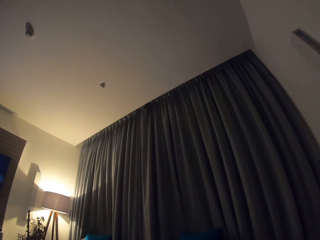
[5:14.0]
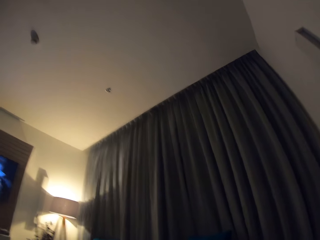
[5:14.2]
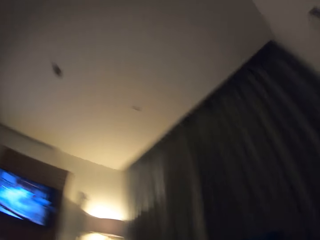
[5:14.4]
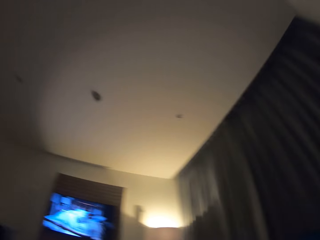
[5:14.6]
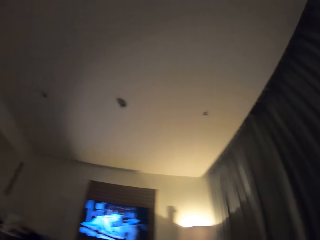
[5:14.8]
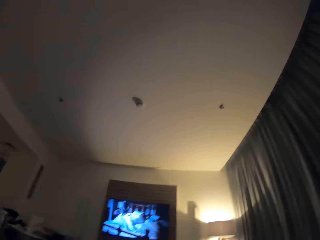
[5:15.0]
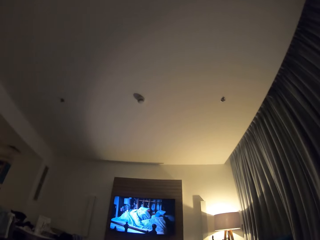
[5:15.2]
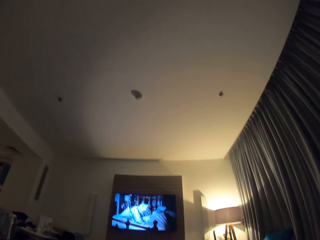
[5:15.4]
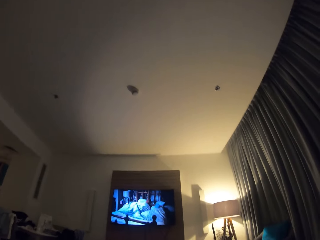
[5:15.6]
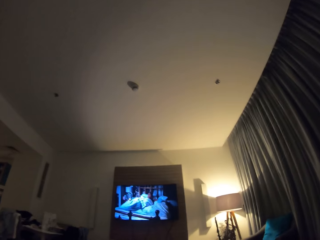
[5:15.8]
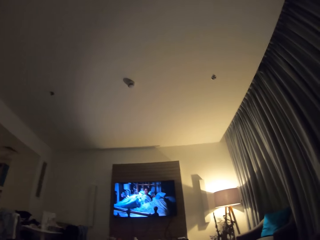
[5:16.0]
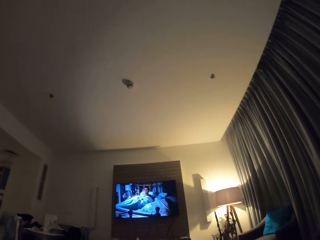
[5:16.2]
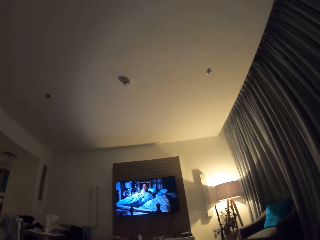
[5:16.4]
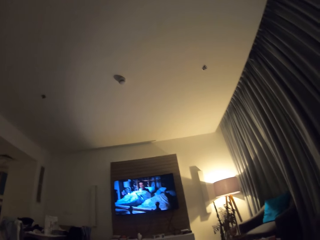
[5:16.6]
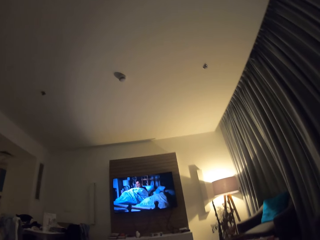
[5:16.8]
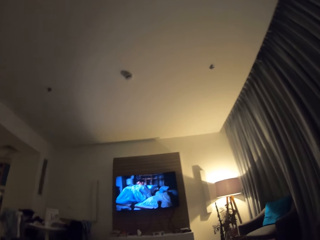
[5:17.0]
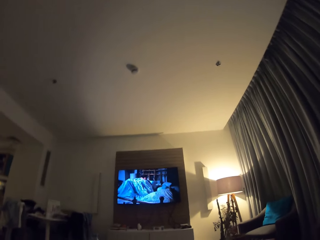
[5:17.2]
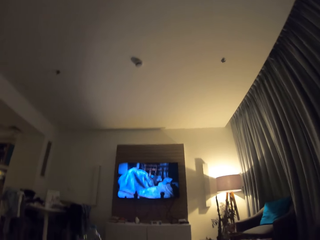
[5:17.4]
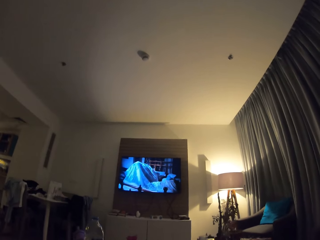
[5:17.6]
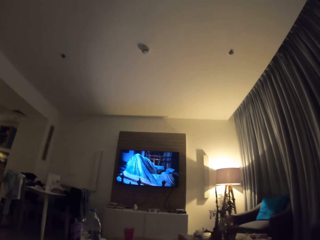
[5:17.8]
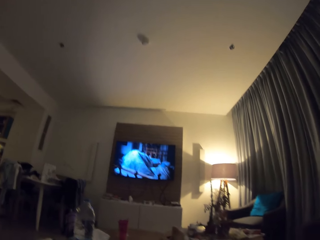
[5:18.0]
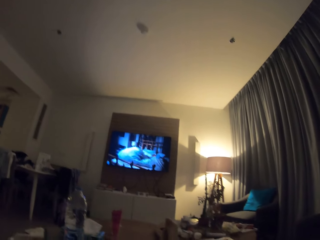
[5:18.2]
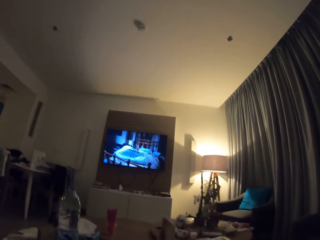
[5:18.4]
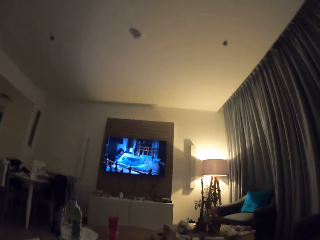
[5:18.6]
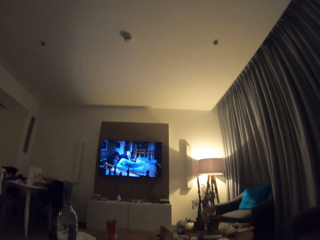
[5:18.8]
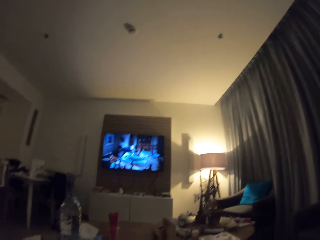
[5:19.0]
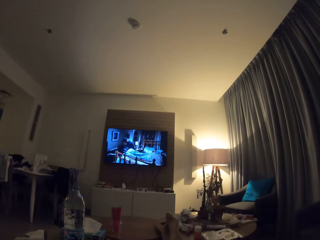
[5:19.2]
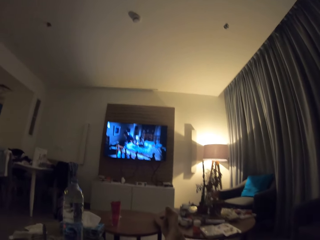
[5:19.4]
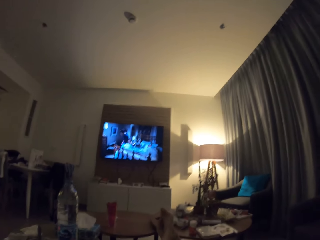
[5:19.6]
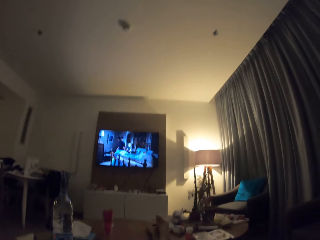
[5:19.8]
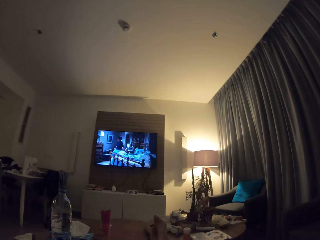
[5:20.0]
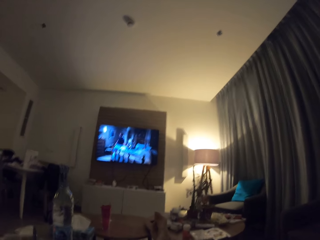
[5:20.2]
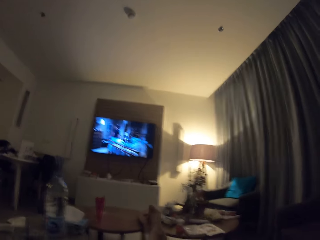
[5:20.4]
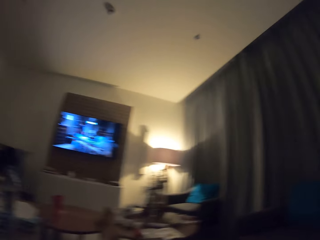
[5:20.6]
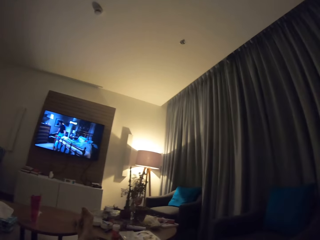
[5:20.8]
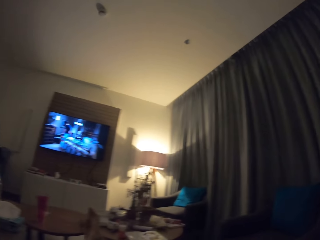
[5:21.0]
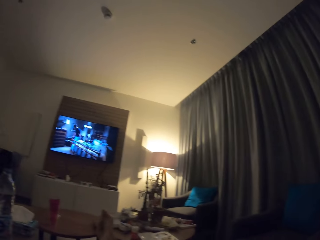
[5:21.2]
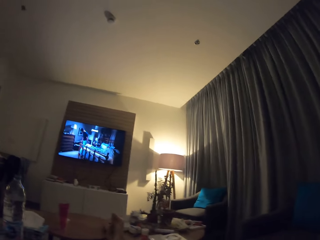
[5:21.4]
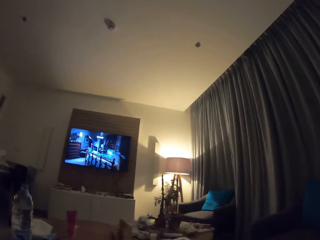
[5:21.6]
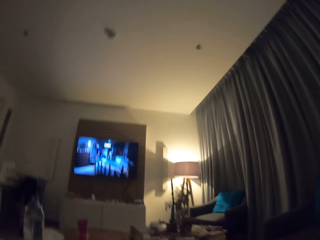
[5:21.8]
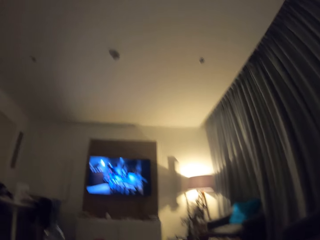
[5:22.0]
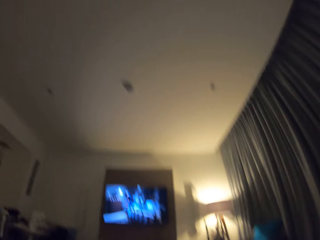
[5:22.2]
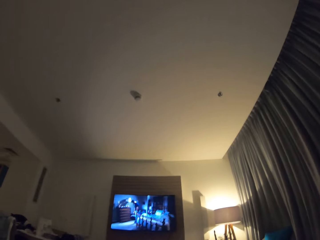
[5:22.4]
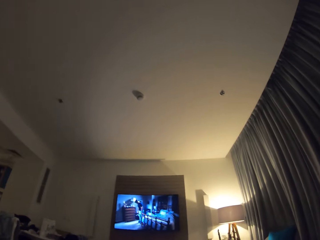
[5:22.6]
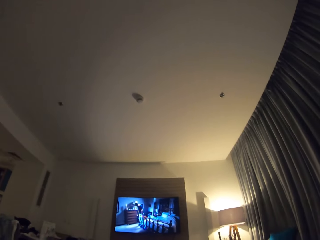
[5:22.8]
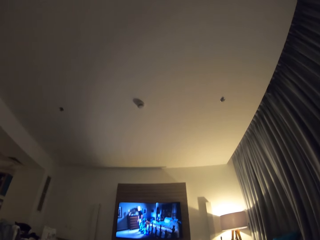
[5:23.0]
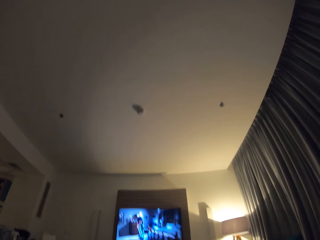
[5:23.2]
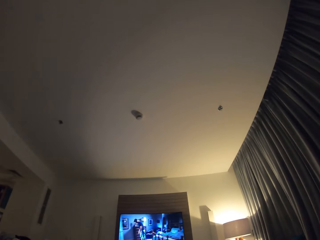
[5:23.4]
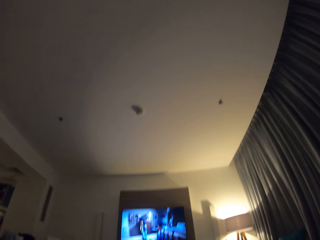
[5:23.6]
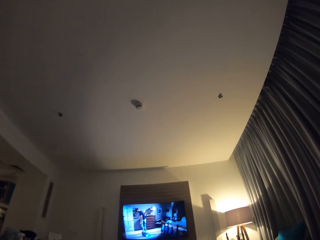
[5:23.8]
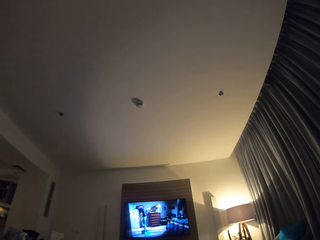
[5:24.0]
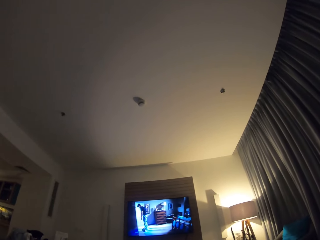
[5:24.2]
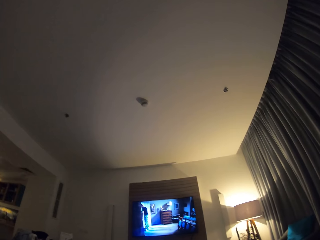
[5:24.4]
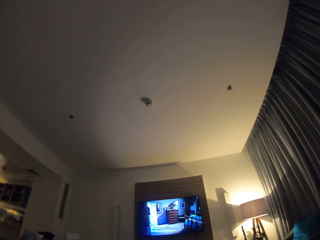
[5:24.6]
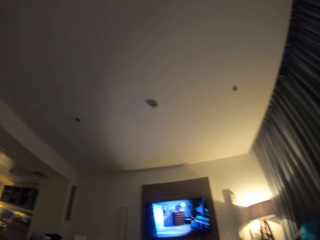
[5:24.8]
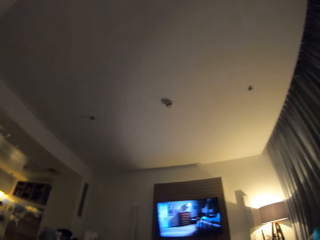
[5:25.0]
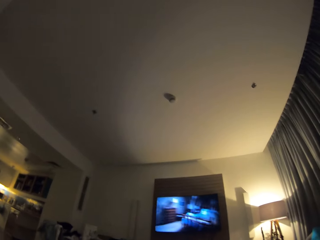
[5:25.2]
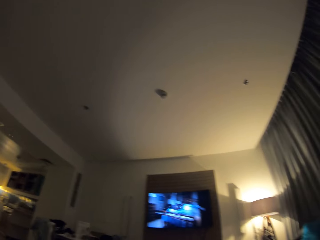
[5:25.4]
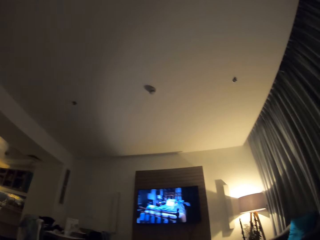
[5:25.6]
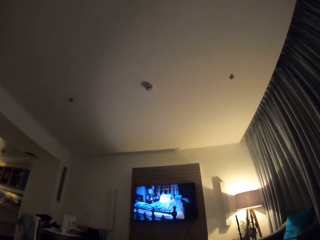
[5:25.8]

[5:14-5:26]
The camera wearer watches a program on the television. They watch the television.

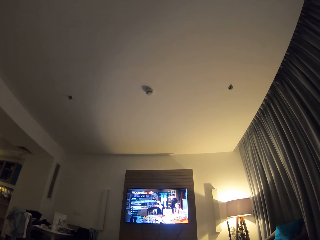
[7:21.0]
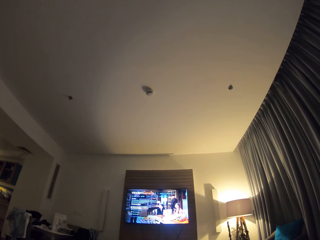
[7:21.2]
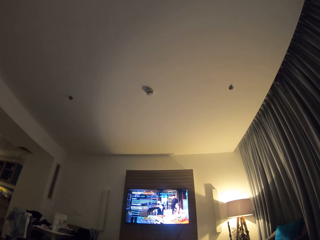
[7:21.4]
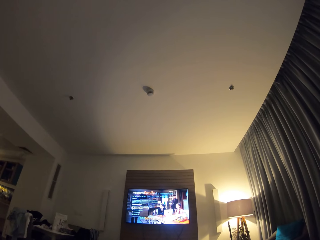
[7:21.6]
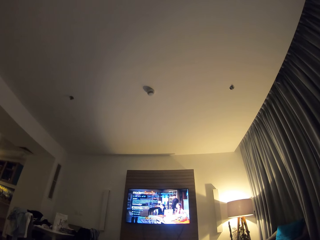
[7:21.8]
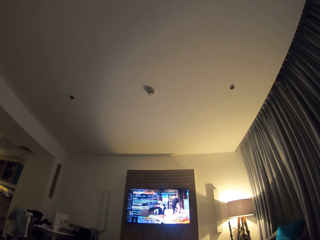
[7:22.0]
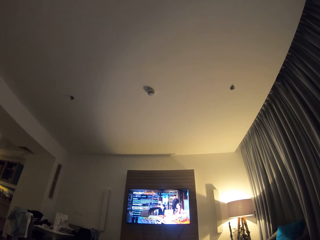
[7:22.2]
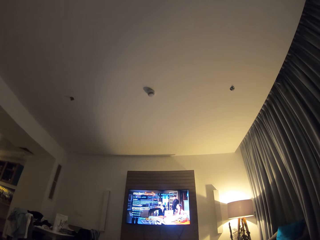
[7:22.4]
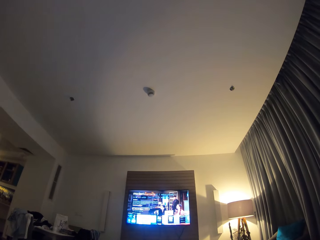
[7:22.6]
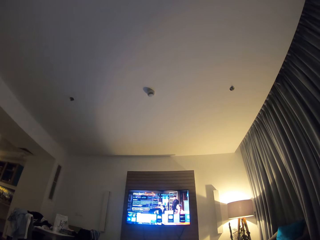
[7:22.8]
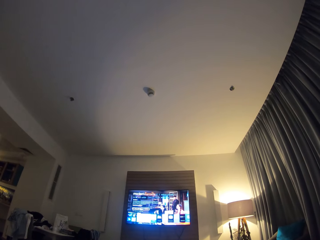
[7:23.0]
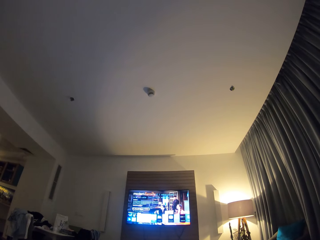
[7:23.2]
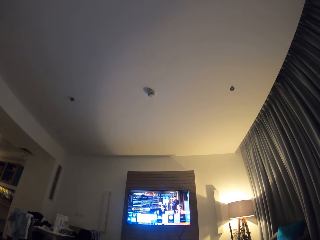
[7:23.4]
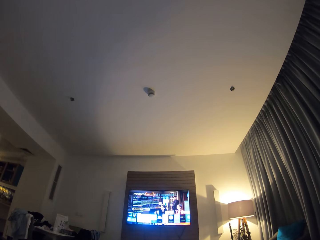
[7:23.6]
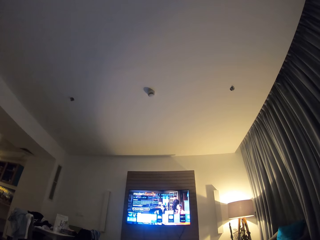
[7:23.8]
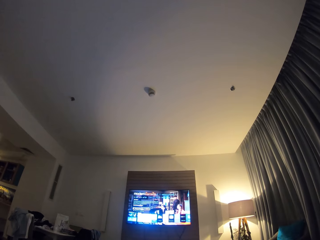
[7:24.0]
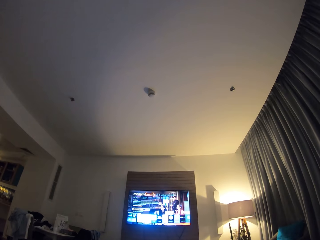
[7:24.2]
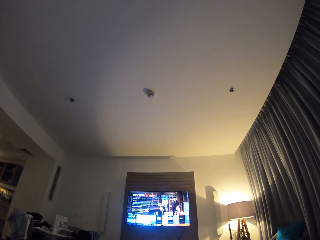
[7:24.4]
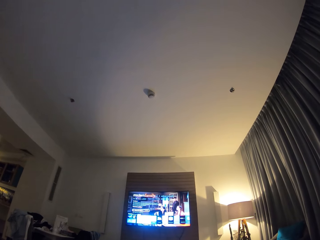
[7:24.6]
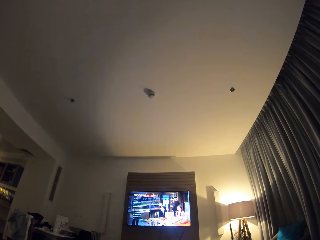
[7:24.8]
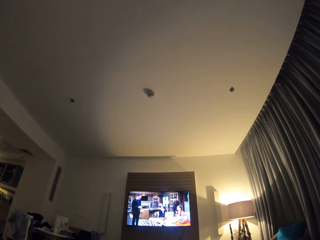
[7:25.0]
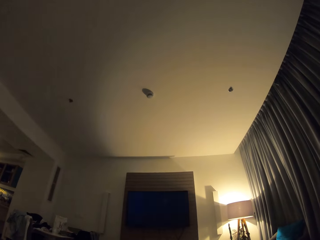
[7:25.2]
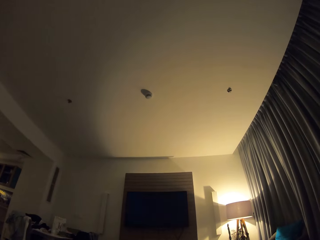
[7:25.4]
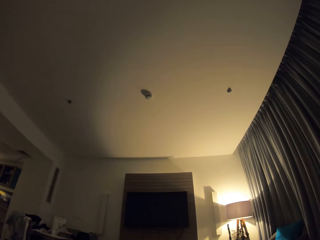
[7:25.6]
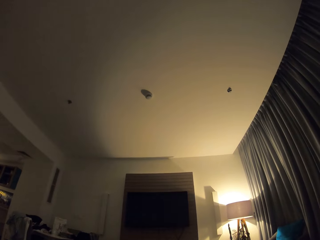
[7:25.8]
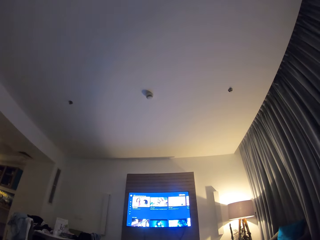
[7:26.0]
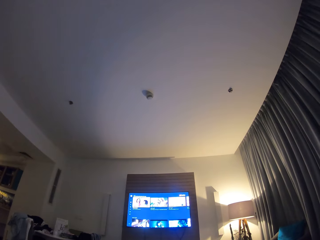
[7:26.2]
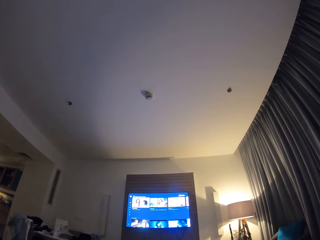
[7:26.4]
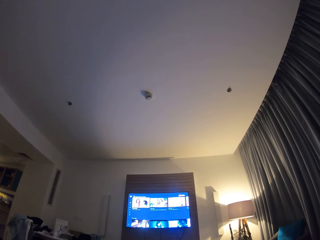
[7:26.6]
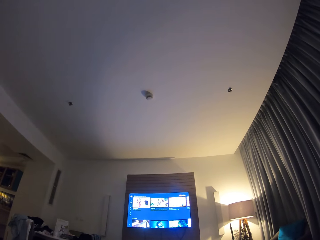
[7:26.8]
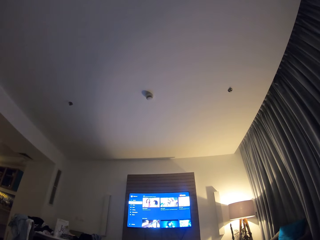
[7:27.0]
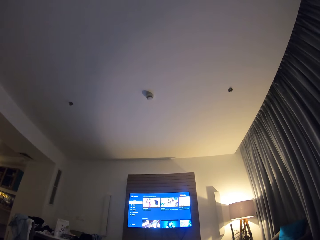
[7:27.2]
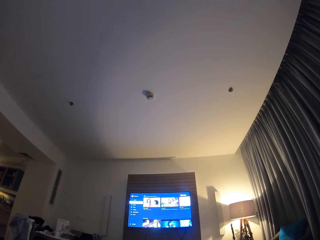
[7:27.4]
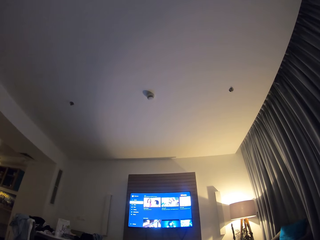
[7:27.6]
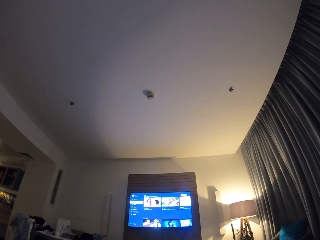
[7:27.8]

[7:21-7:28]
The camera wearer operates the television.
